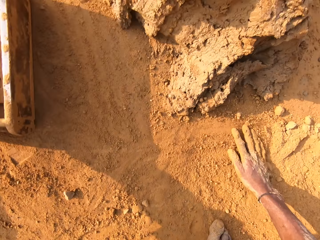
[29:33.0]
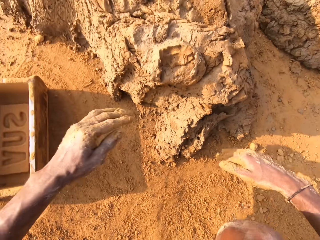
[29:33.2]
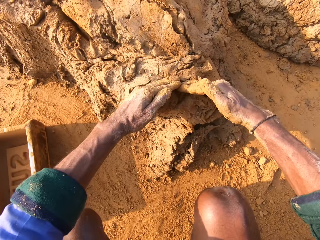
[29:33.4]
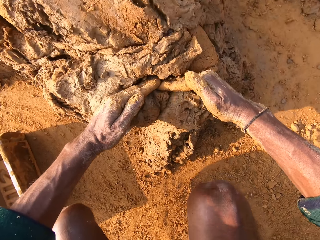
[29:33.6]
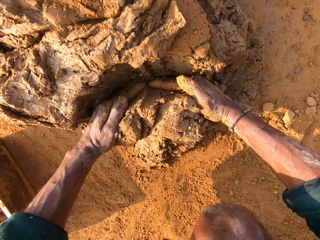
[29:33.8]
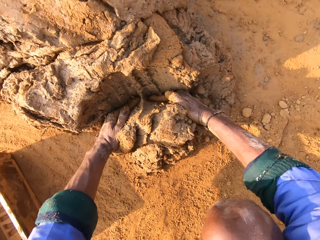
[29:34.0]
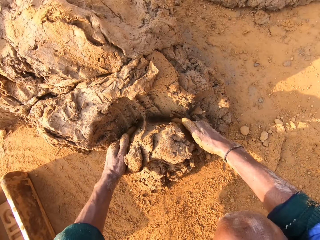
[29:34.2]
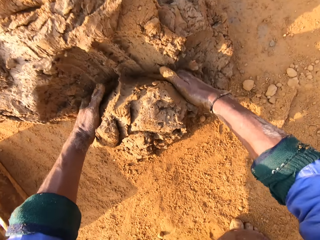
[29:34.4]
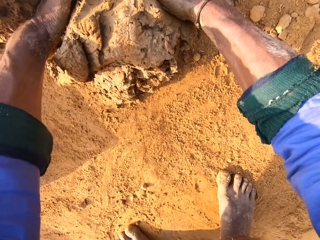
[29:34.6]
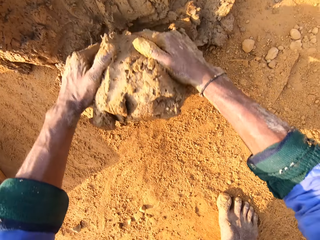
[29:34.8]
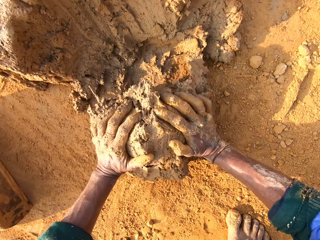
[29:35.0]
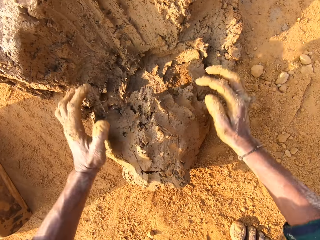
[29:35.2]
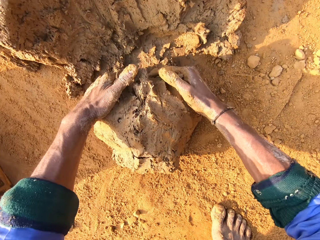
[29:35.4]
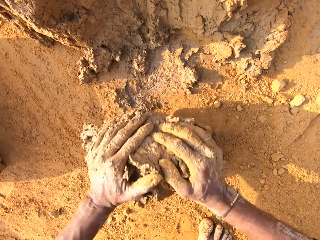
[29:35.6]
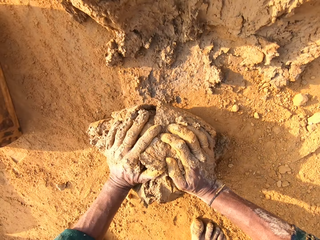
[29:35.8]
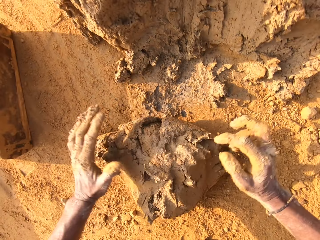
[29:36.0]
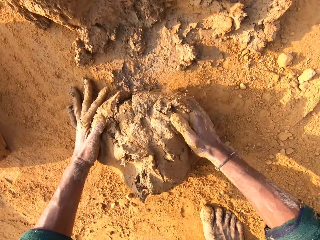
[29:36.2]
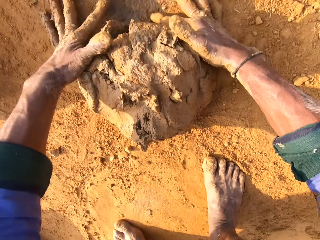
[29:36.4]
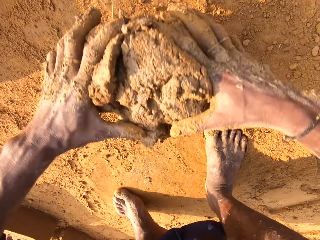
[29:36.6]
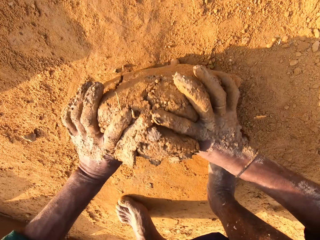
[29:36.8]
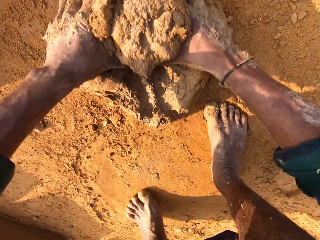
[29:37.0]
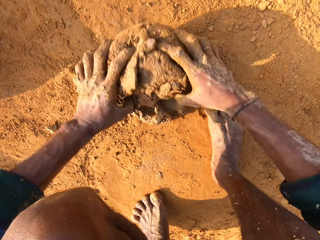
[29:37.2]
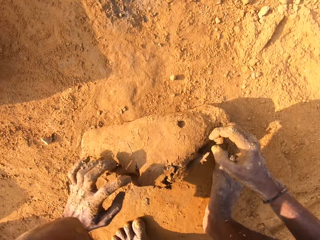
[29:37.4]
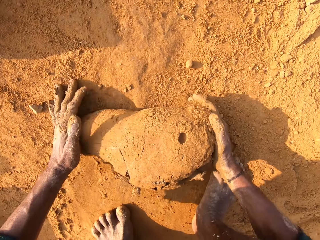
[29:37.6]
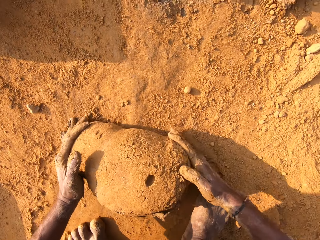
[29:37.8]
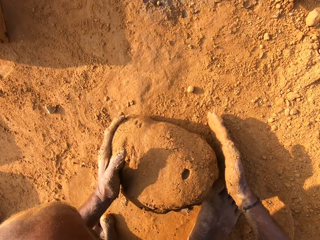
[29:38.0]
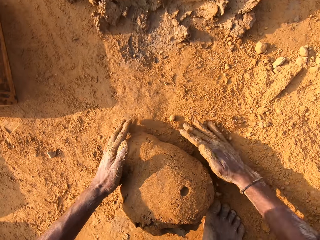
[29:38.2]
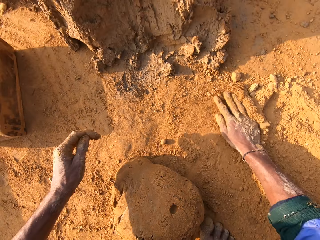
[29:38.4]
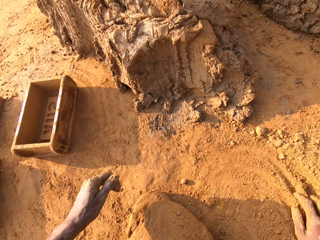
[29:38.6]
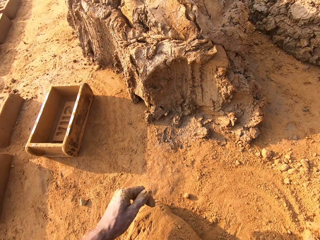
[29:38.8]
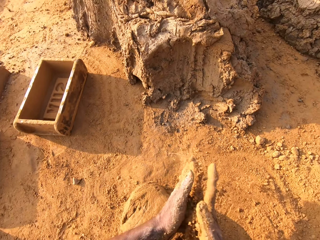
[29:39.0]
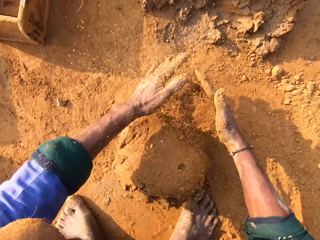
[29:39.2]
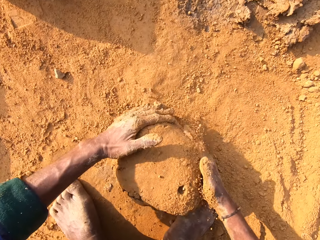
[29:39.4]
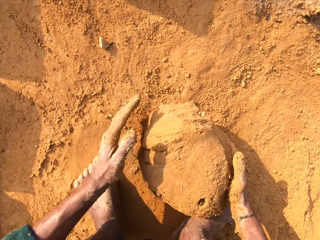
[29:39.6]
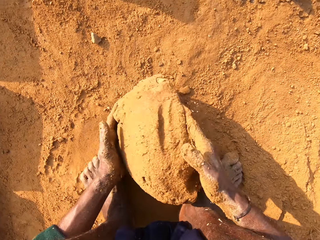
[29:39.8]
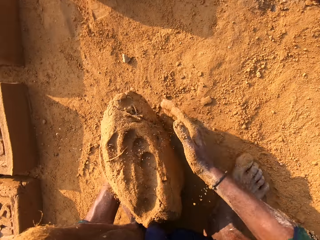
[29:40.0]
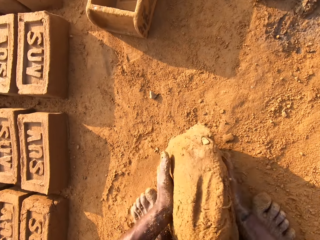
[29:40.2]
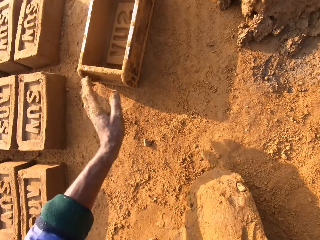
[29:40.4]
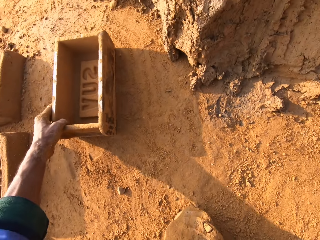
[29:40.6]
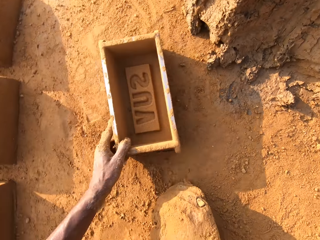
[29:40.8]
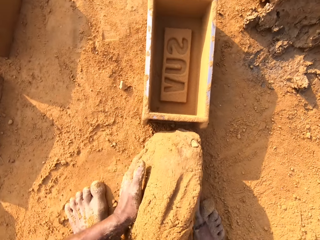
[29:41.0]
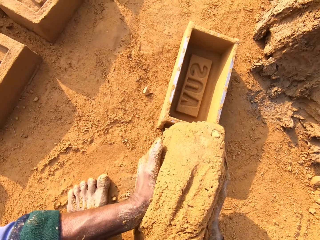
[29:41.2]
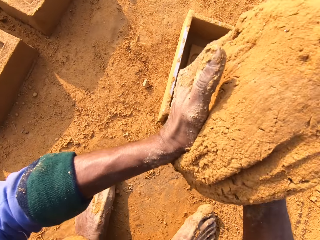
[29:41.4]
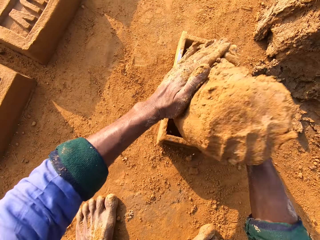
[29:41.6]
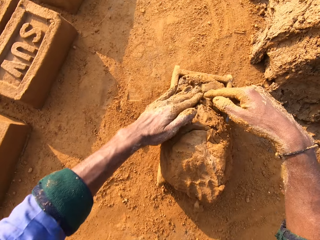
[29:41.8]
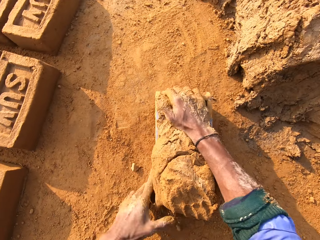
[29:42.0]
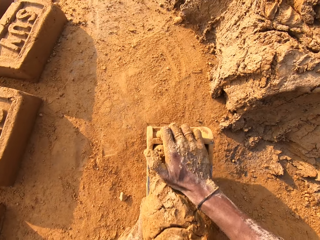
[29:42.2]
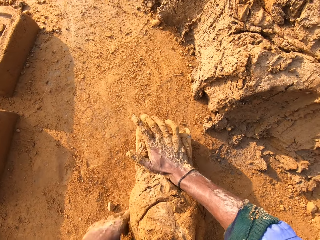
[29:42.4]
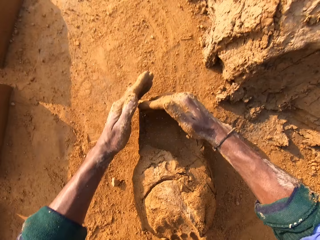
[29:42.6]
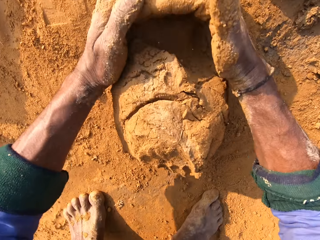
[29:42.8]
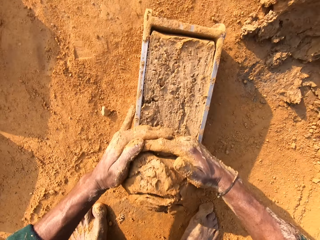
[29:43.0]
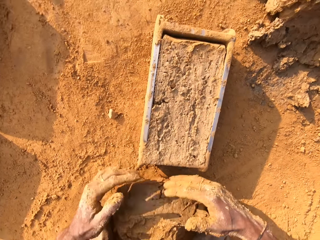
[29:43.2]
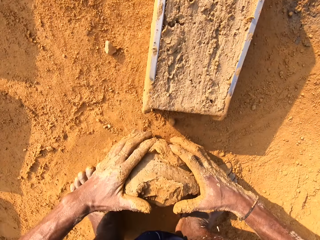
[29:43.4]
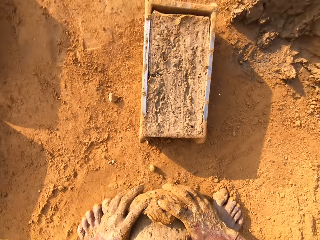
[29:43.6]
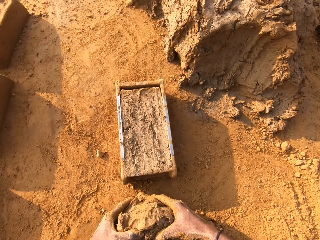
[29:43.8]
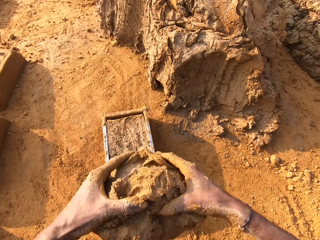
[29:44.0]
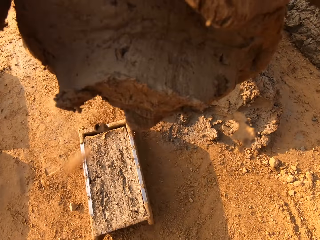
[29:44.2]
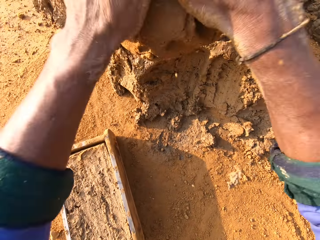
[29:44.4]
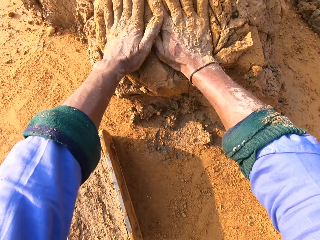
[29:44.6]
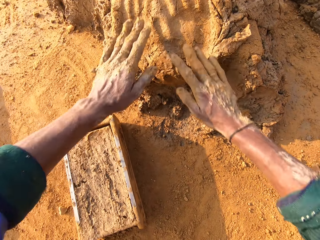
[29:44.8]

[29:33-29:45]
The camera wearer throws a brick mold. They cut the mud, scoop molding clay, and roll the molding clay on the floor. They touch the soil, spread the soil on the mud, pick the mud, and pick the brick mold. They pull the brick mold closer, put the molding clay in the brick mold, and press the mud. They cut the mud and remove extra molding clay from the brick mold.

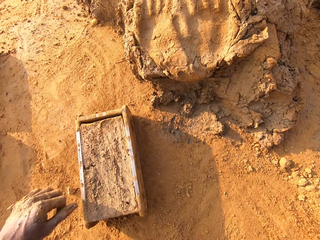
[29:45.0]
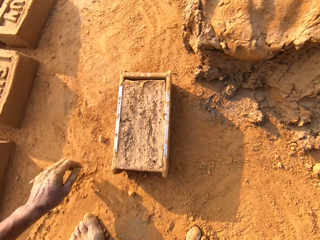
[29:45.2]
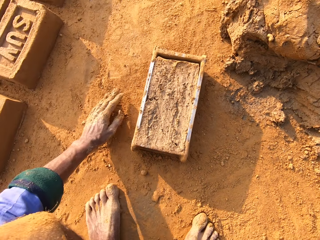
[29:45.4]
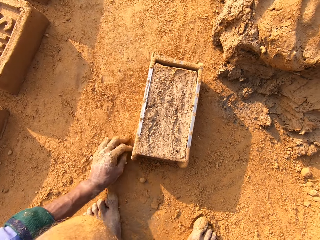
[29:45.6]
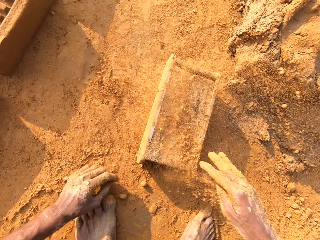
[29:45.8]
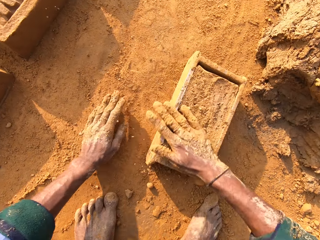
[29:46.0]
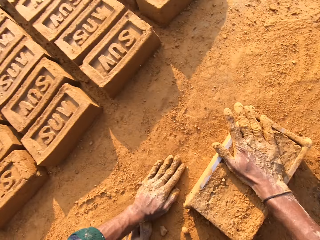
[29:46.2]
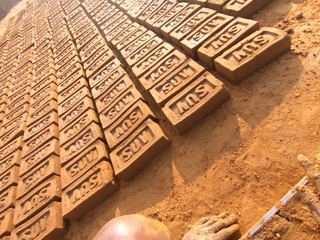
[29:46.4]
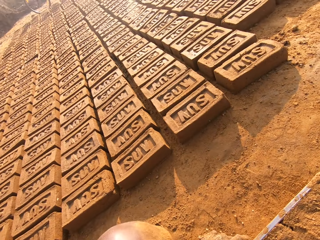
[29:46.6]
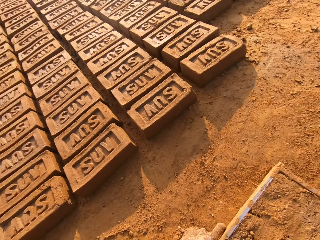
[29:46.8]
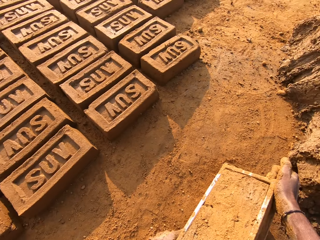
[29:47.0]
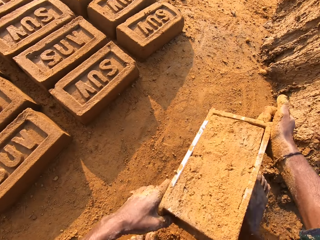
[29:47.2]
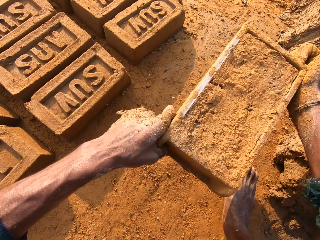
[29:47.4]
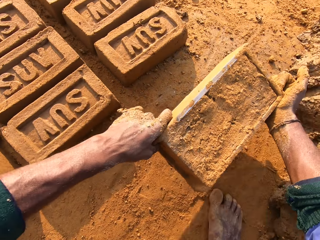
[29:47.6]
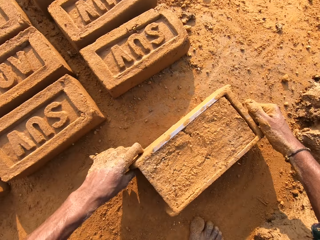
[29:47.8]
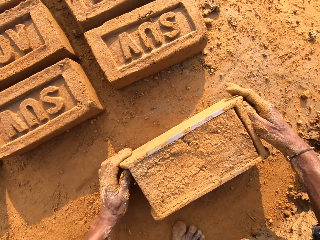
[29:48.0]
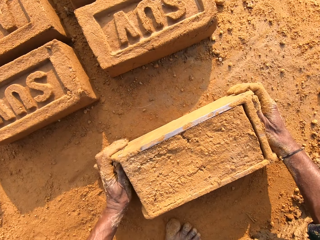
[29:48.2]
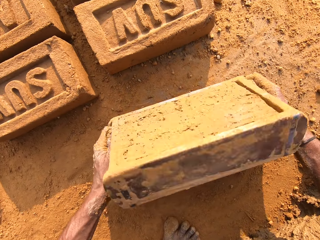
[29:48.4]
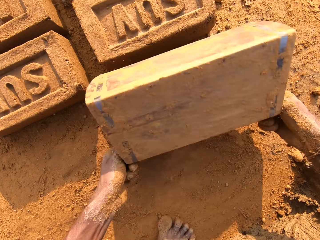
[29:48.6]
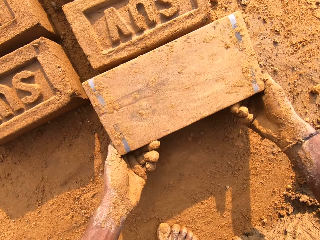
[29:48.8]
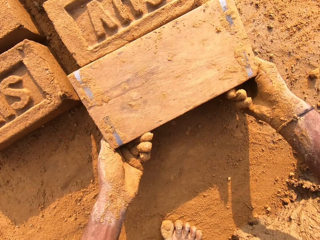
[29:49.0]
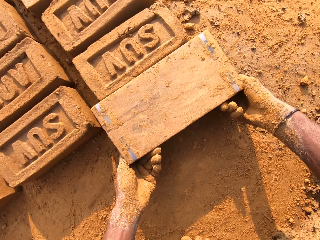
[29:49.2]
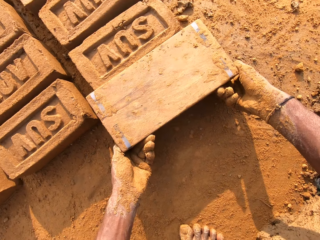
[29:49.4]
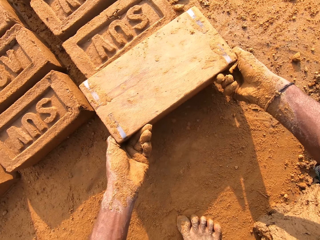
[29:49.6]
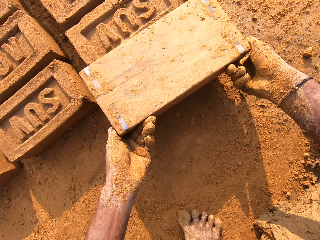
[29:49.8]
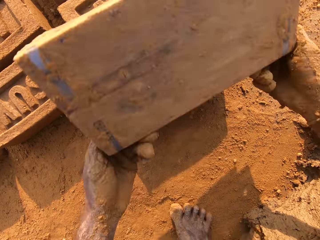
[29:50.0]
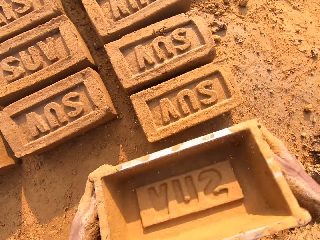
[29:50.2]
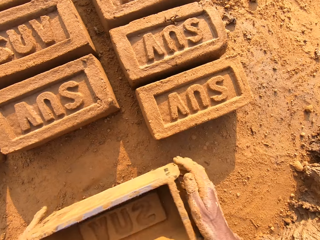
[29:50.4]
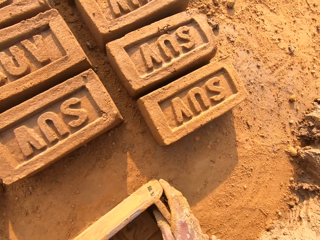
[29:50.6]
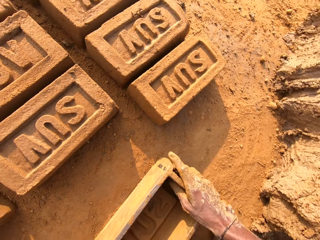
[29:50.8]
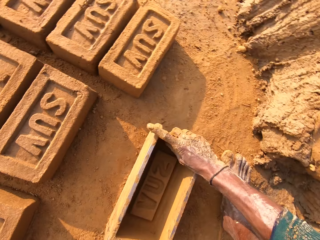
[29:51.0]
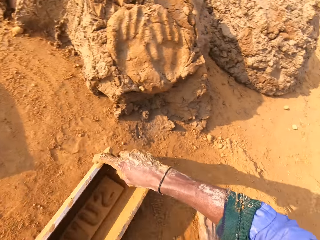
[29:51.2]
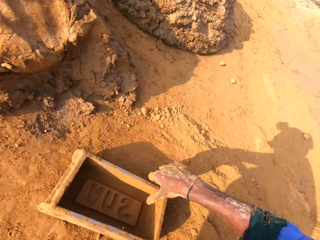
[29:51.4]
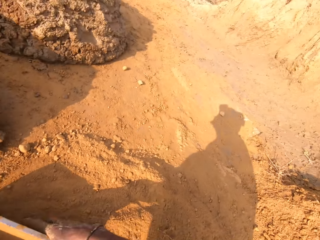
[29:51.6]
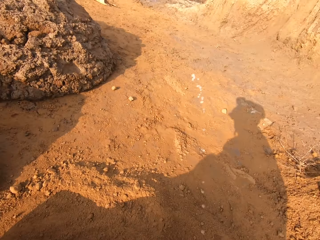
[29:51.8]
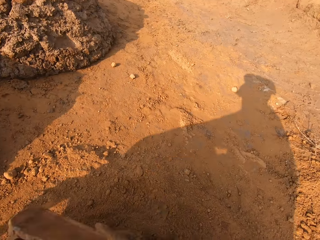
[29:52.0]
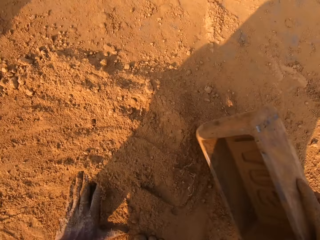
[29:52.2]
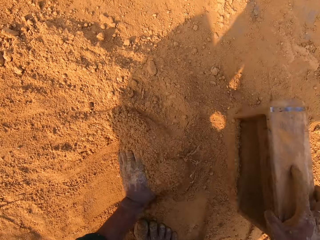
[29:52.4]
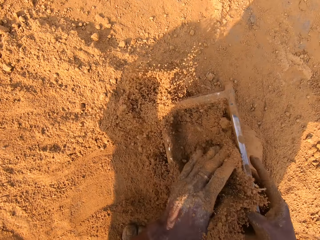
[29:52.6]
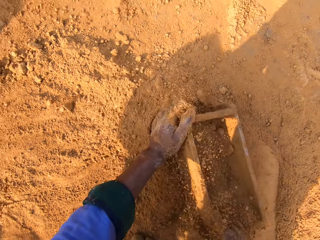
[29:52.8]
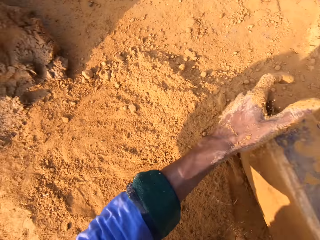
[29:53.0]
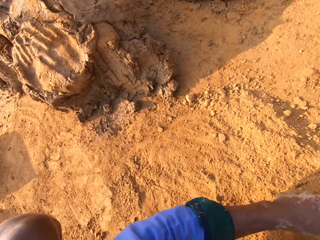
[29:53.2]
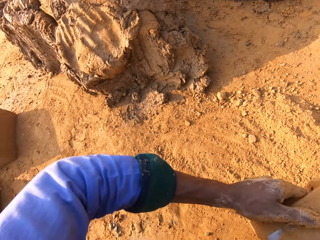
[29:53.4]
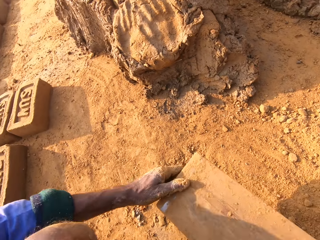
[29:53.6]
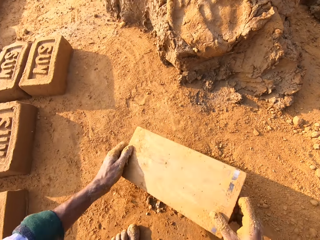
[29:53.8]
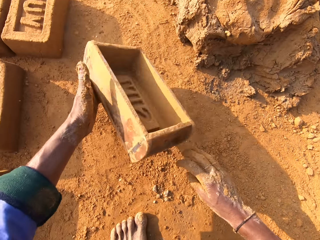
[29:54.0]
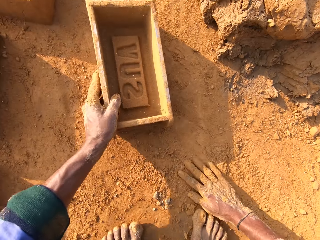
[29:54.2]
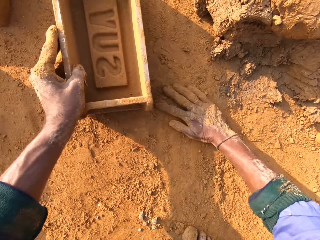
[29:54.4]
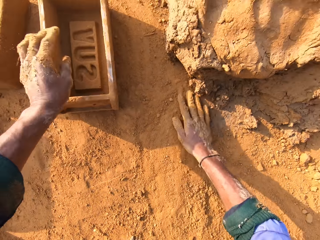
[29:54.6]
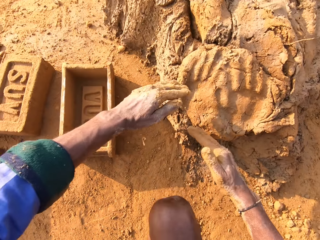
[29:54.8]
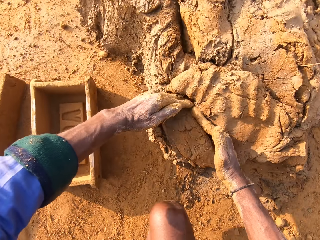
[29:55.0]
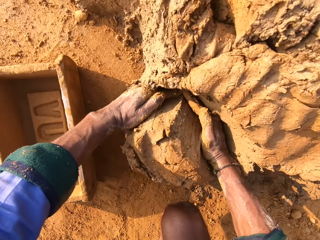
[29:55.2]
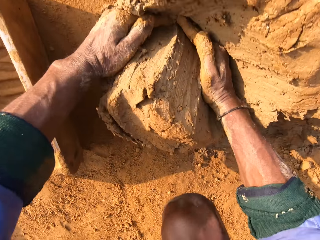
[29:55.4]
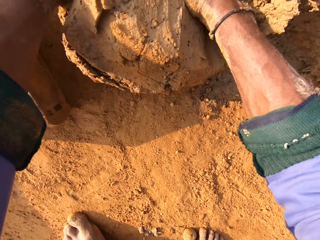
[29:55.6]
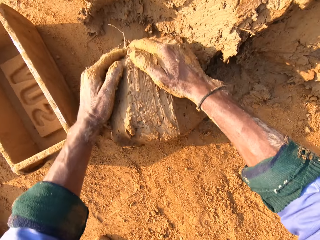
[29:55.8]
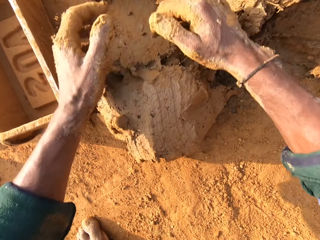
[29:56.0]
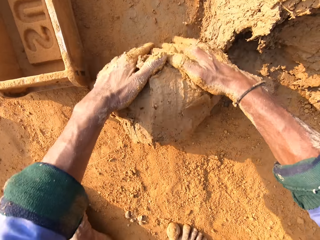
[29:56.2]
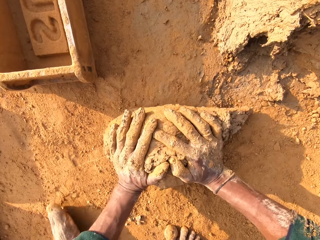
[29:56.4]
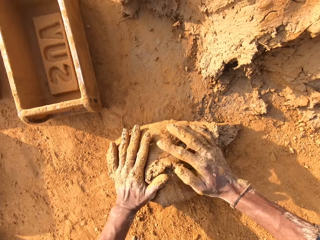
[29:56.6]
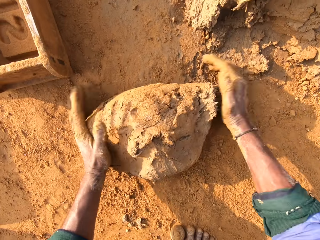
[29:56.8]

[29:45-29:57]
The camera wearer throws the mud. They sprinkle the soil to the mud and cover the brick mold with soil. They pick the brick mold and flip the brick mold on the ground. They remove the mud brick from the brick mold. They put soil to the brick mold, collect soil with the brick mold, and pour the soil. They throw the brick mold, cut the mud, and scoop molding clay.
